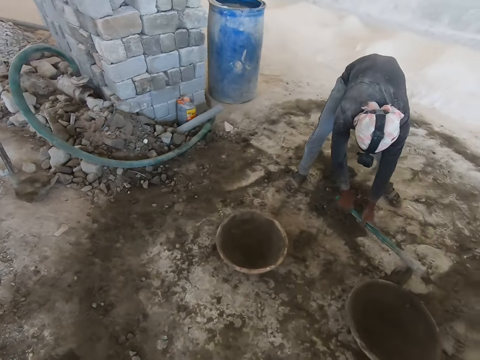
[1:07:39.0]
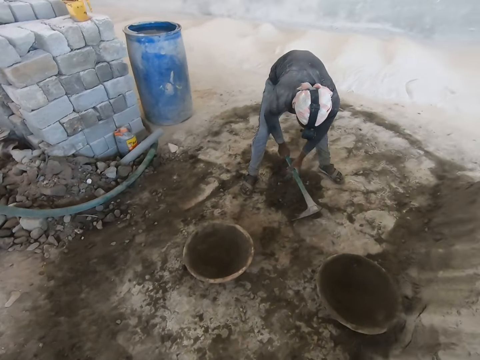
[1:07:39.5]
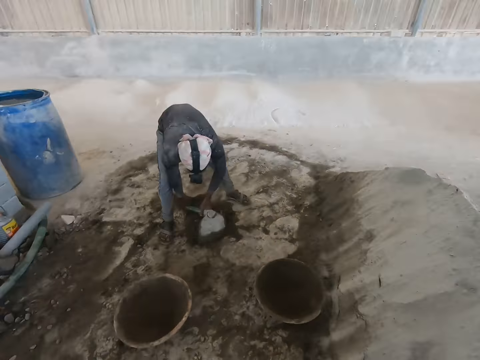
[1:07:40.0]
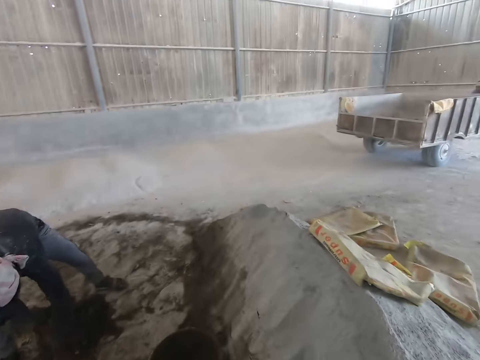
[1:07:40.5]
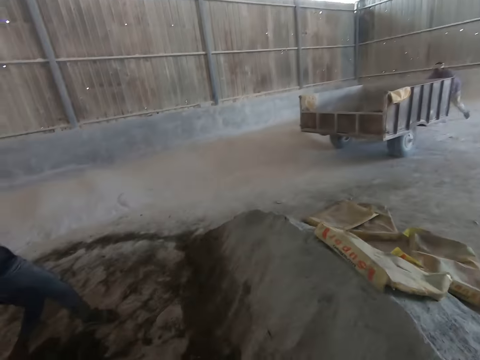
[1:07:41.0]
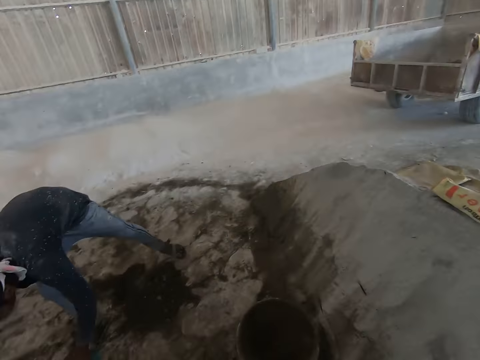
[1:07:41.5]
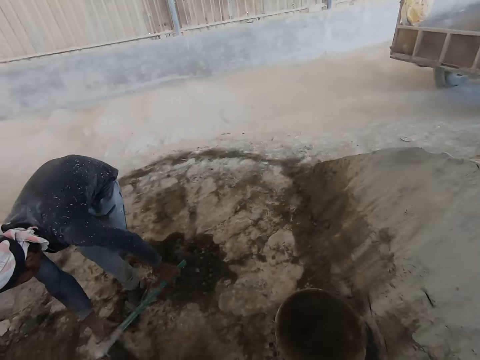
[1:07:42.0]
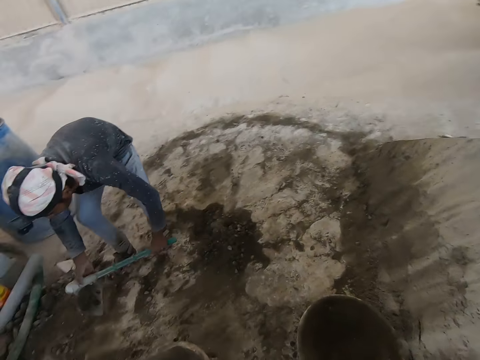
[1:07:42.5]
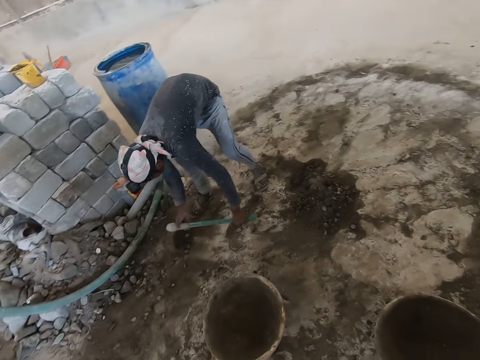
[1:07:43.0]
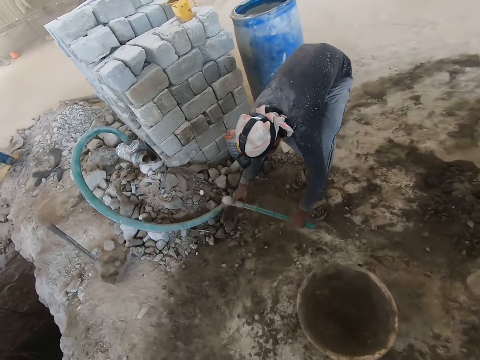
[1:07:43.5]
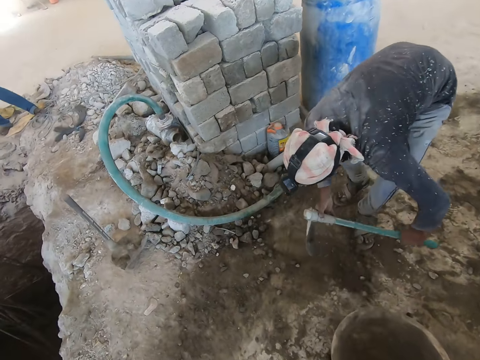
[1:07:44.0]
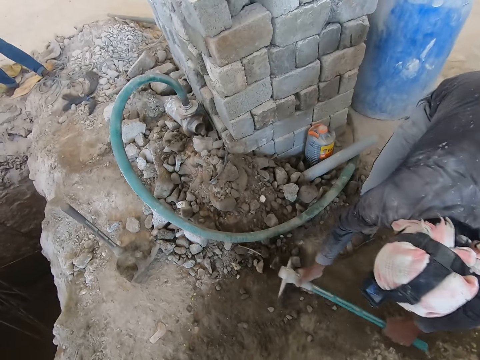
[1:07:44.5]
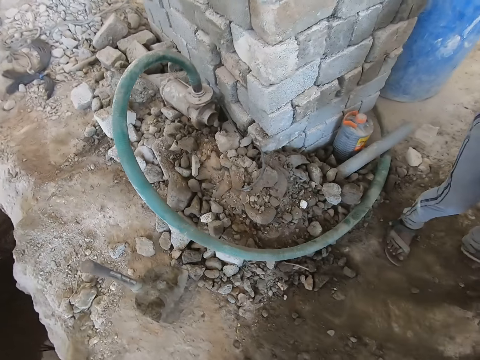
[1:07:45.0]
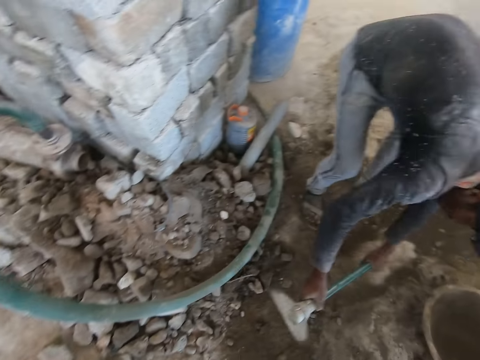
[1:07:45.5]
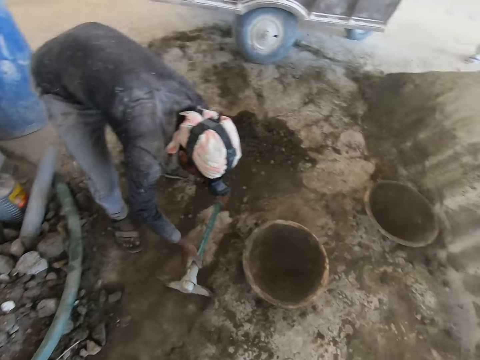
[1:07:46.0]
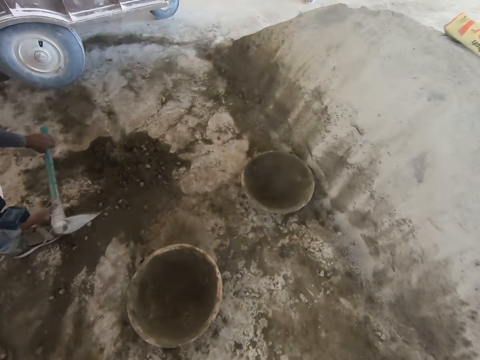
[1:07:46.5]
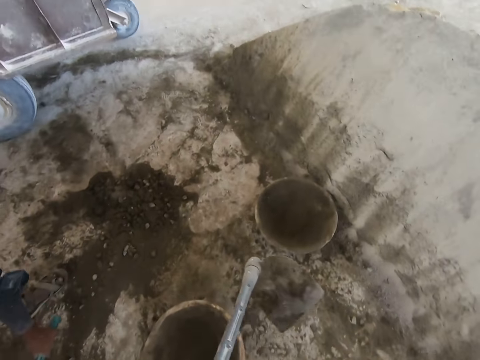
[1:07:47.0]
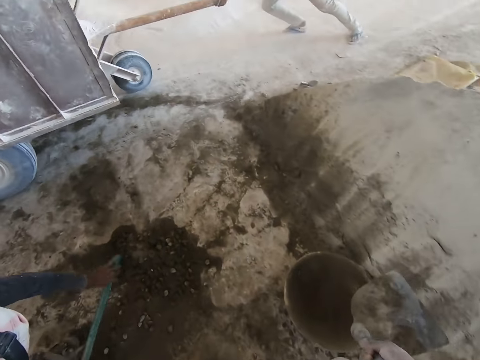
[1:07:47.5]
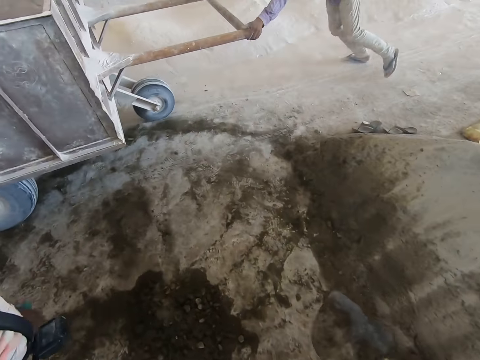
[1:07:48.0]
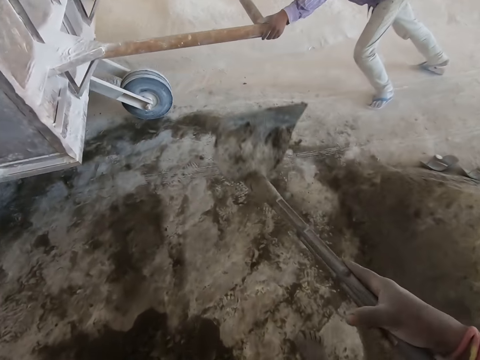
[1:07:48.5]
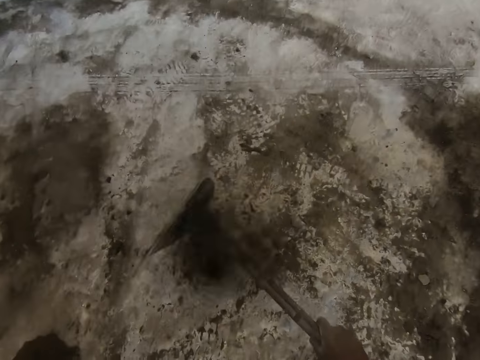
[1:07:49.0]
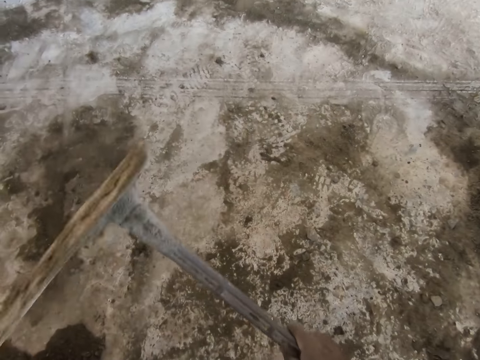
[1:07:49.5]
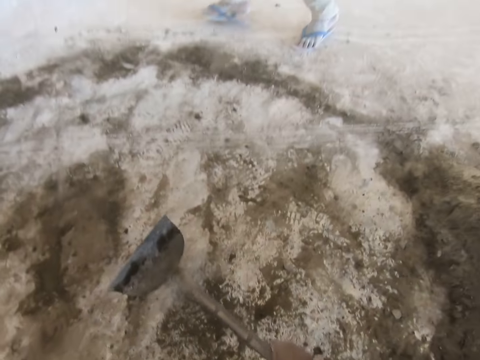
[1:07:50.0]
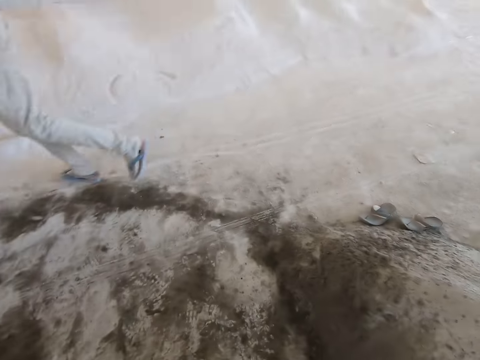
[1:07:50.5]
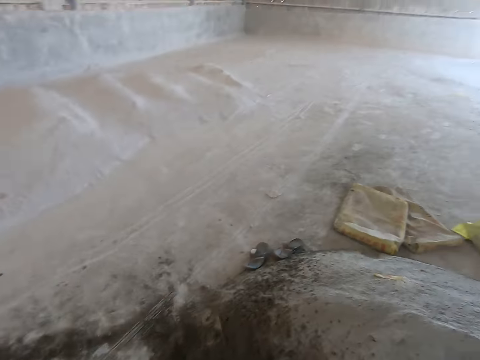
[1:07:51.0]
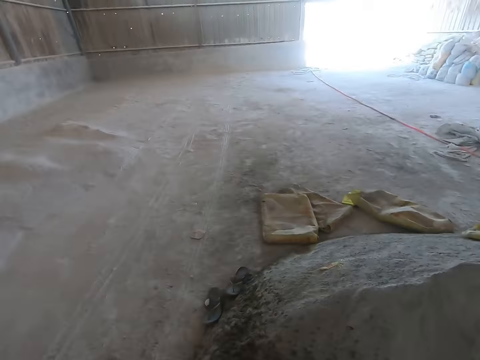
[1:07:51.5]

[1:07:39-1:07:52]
The man moves a cart on the floor with both hands. The man talks and moves sand with a shovel. The camera wearer hits a hoe in his hands on the ground.

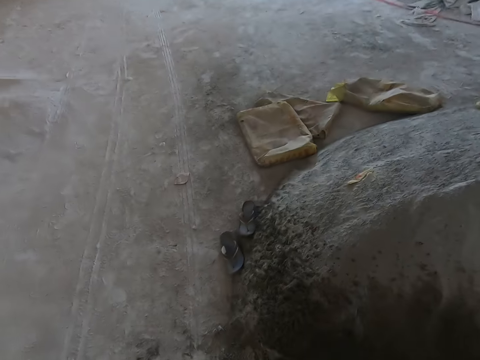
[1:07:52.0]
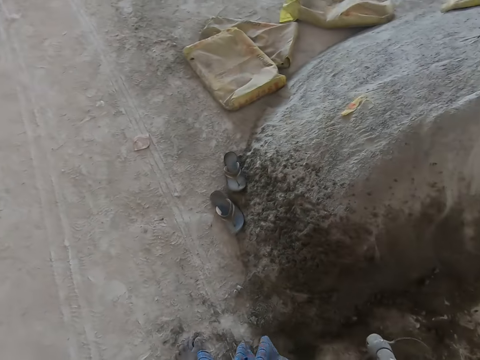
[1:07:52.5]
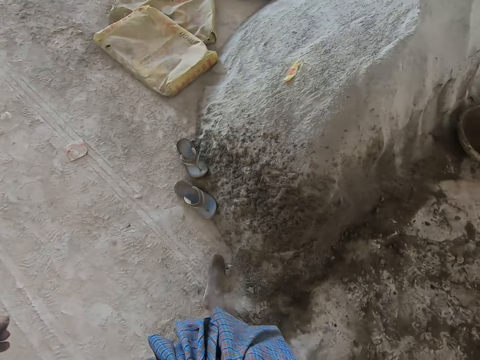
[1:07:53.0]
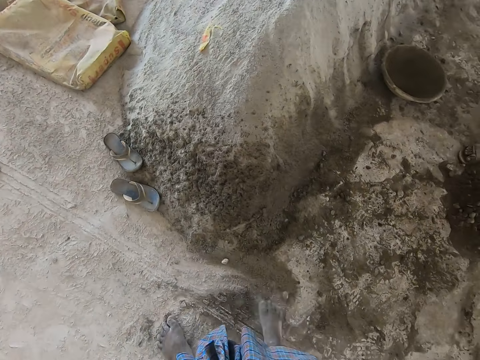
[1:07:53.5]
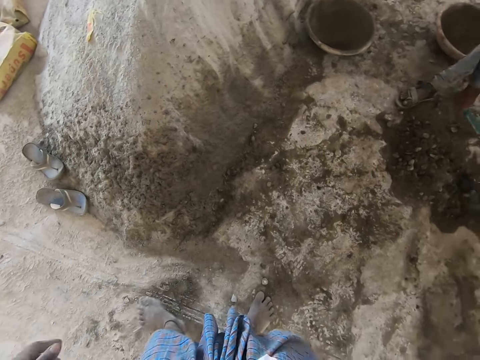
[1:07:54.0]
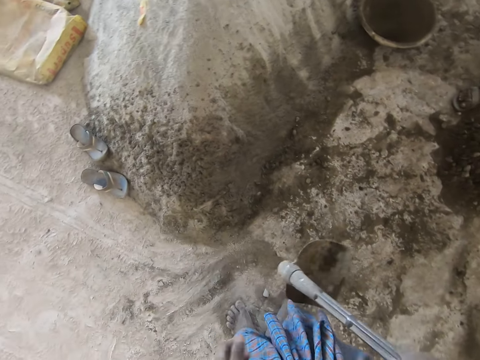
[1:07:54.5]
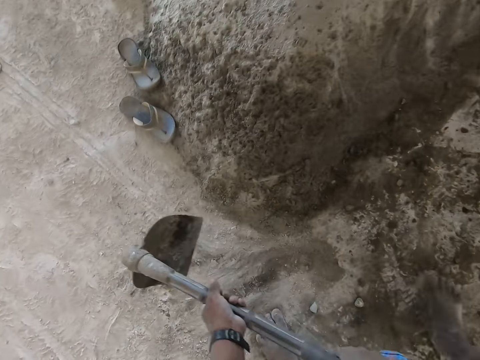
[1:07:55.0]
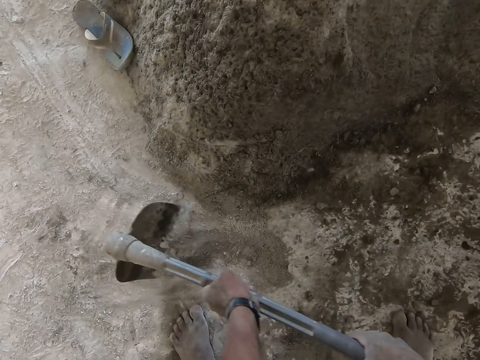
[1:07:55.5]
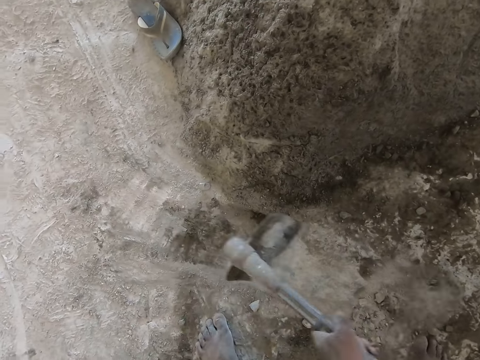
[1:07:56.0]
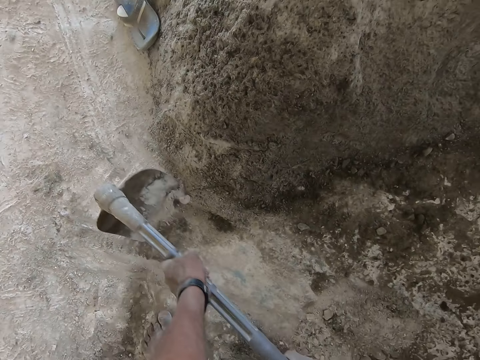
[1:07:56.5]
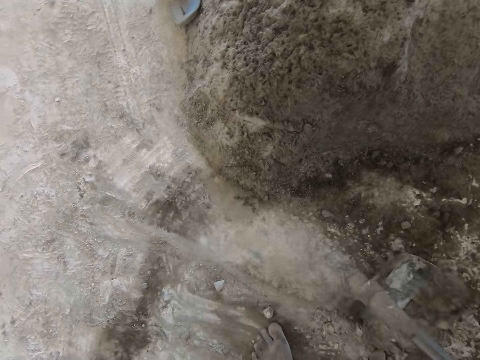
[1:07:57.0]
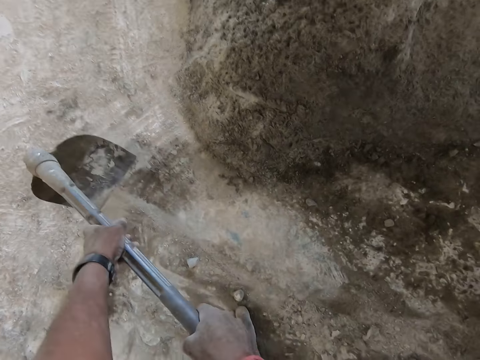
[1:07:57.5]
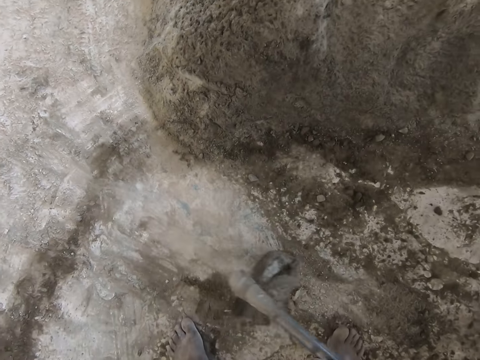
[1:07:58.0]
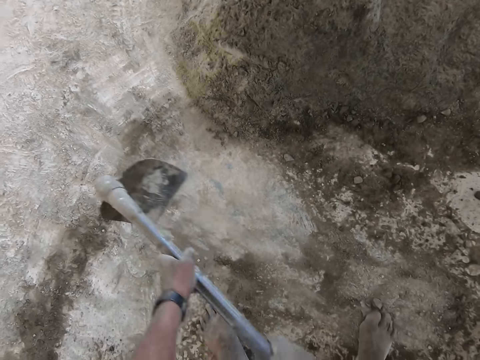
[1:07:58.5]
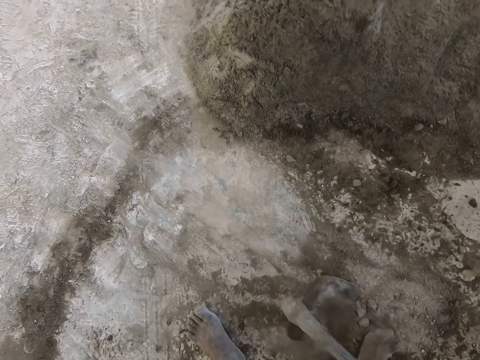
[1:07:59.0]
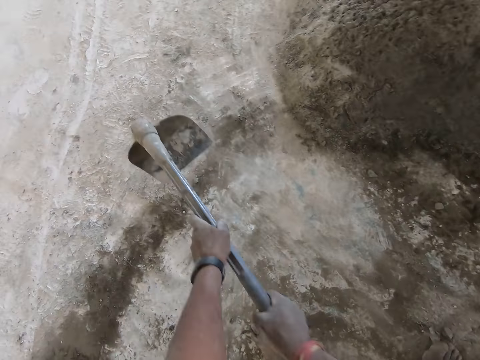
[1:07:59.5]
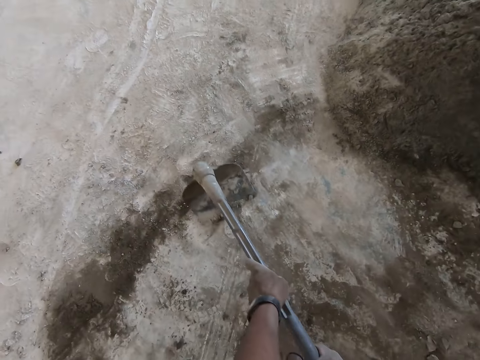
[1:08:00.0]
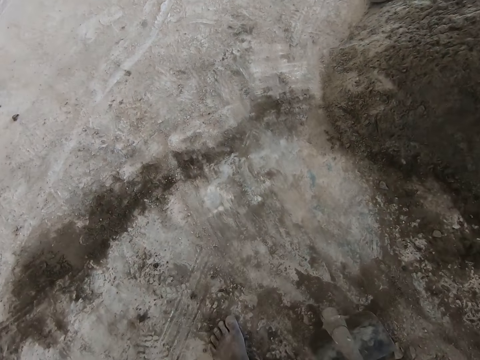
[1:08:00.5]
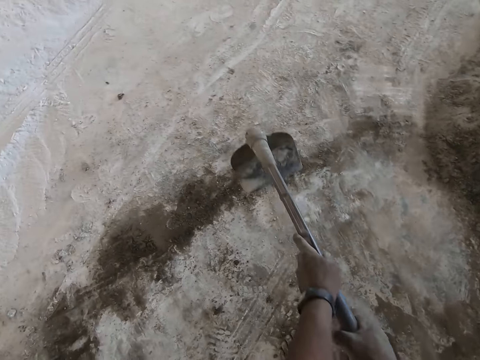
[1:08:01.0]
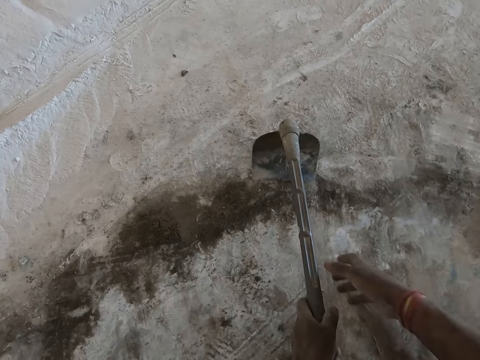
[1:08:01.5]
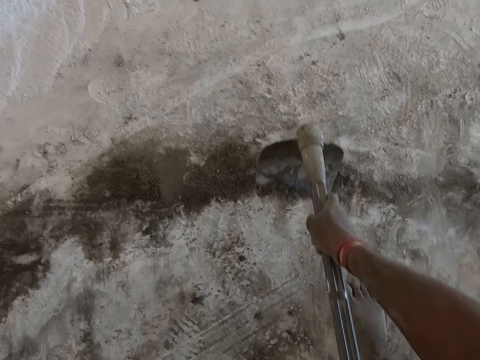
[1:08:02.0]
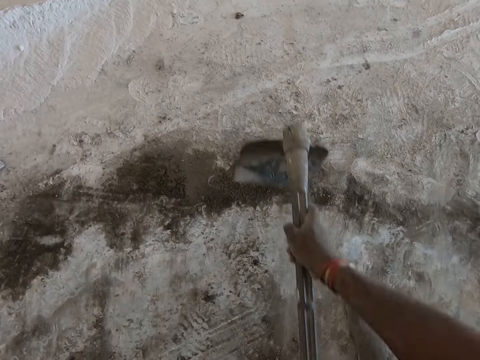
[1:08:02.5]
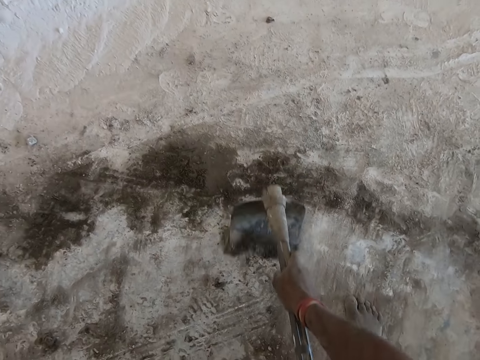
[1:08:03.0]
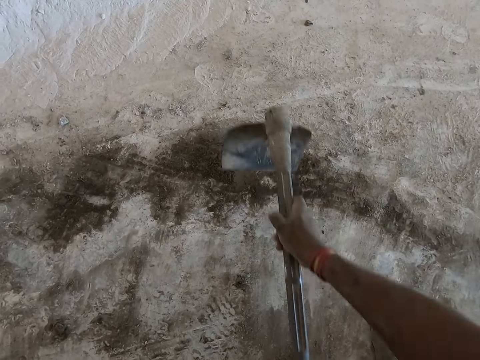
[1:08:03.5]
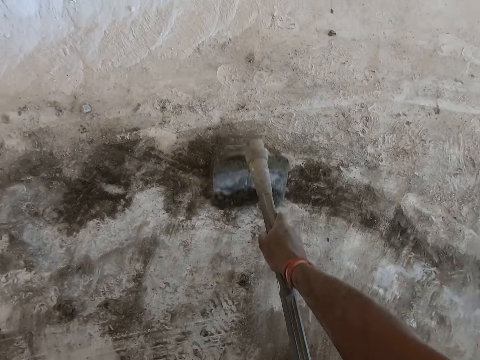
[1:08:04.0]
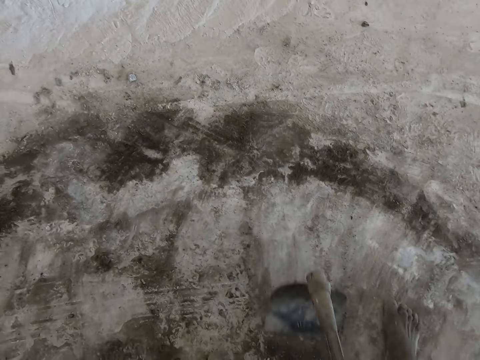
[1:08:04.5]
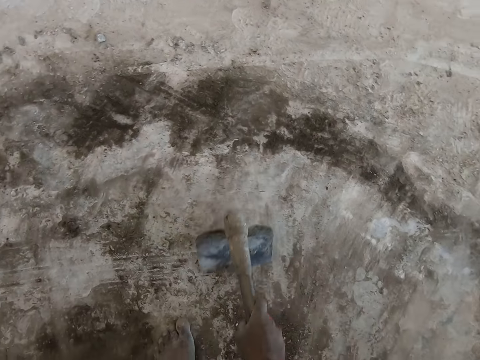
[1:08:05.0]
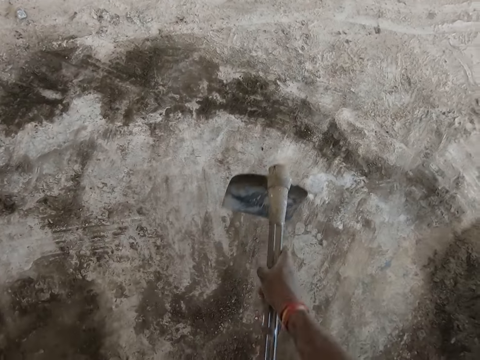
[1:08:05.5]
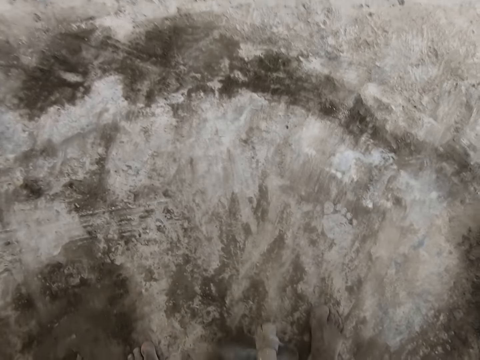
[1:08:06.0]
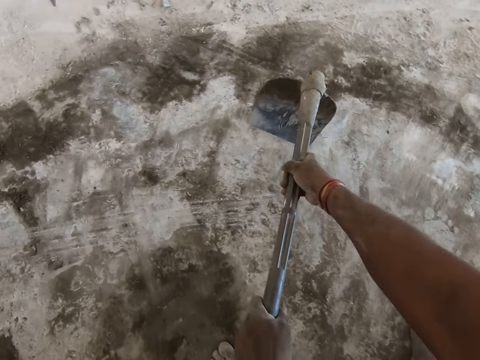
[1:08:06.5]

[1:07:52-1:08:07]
The camera wearer clears some mortar on the ground with his right leg. He clears the mortar on the ground with the hoe in his hands.
